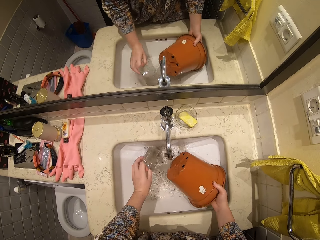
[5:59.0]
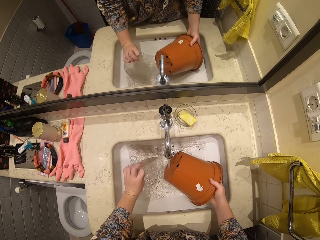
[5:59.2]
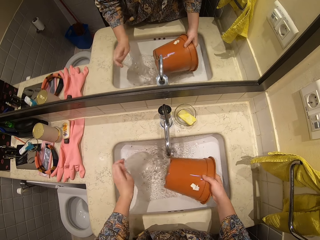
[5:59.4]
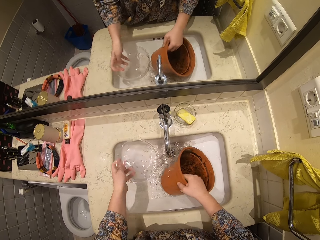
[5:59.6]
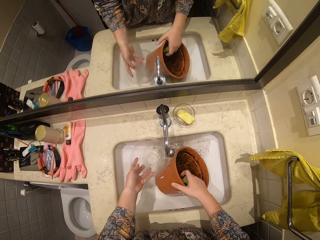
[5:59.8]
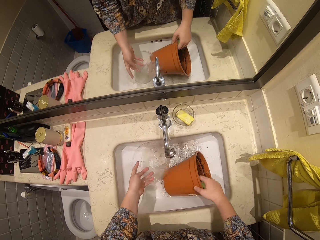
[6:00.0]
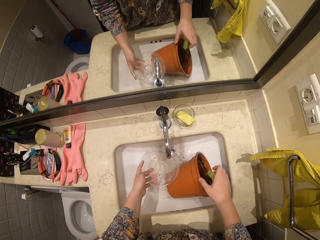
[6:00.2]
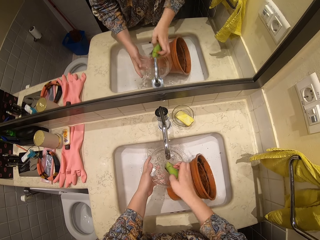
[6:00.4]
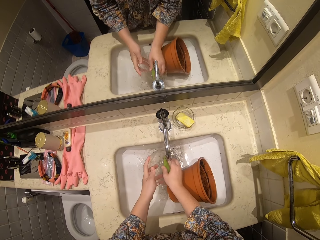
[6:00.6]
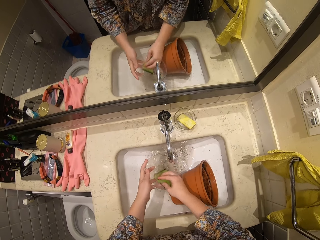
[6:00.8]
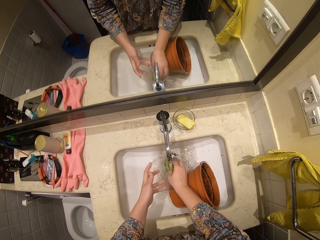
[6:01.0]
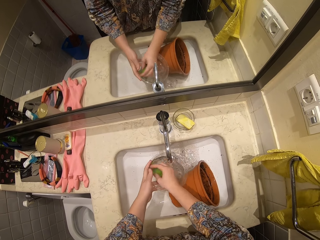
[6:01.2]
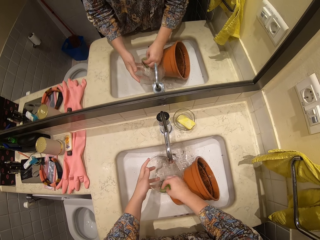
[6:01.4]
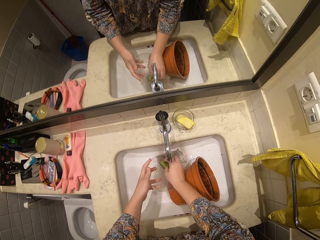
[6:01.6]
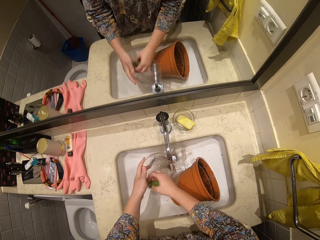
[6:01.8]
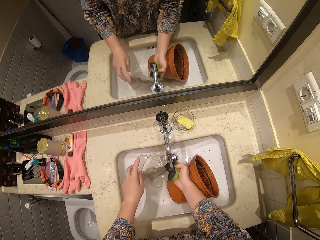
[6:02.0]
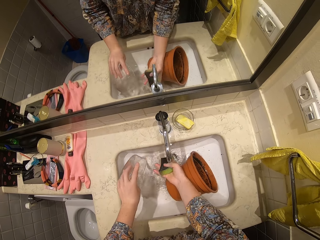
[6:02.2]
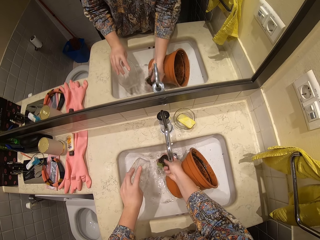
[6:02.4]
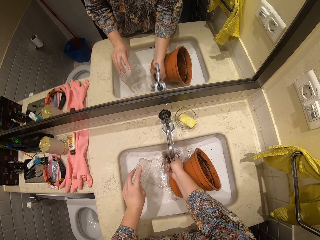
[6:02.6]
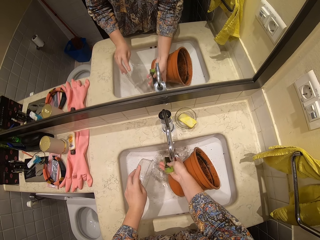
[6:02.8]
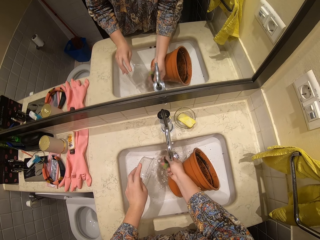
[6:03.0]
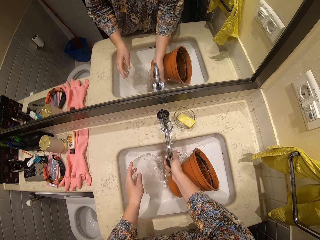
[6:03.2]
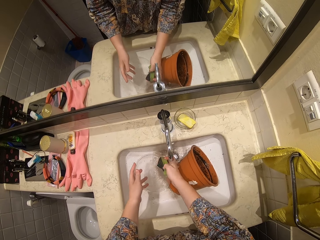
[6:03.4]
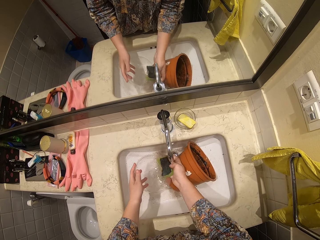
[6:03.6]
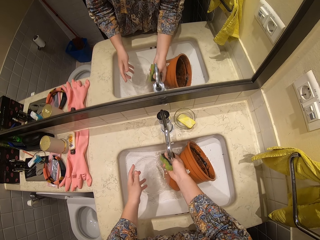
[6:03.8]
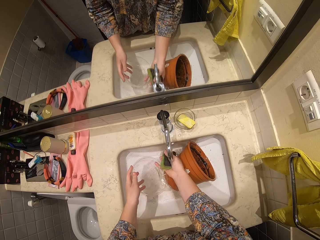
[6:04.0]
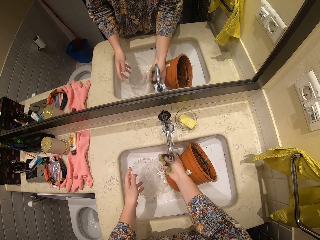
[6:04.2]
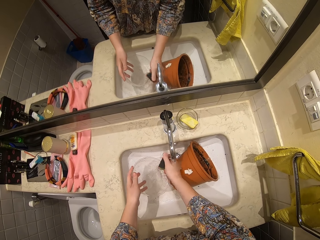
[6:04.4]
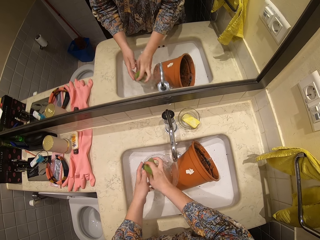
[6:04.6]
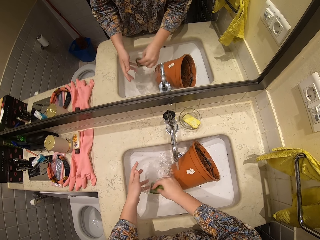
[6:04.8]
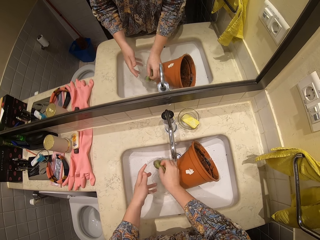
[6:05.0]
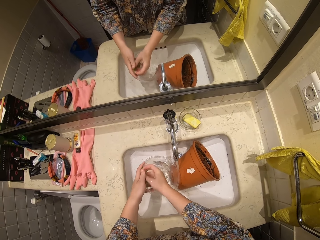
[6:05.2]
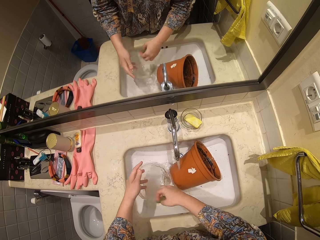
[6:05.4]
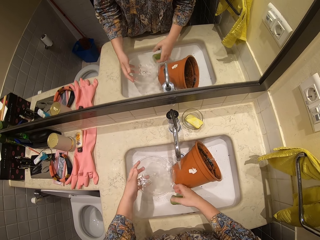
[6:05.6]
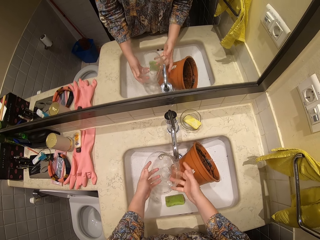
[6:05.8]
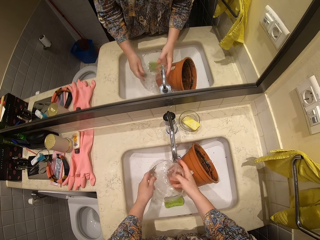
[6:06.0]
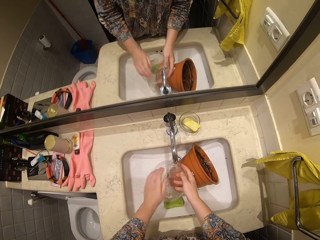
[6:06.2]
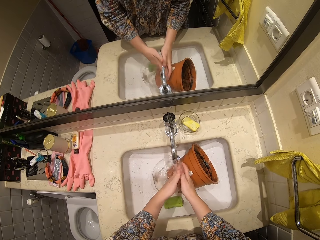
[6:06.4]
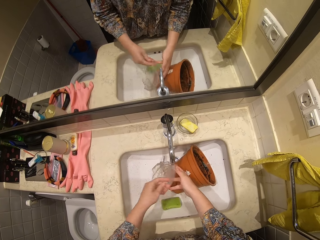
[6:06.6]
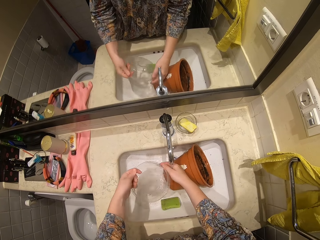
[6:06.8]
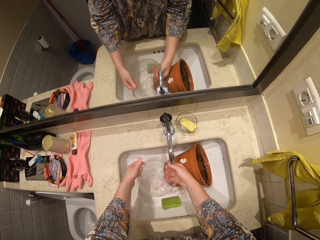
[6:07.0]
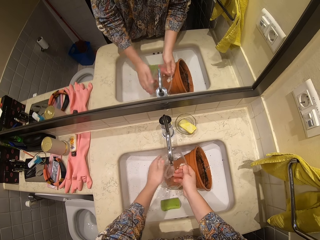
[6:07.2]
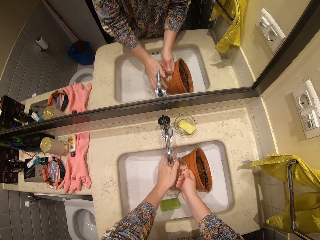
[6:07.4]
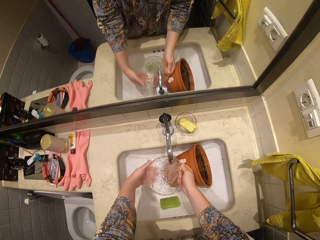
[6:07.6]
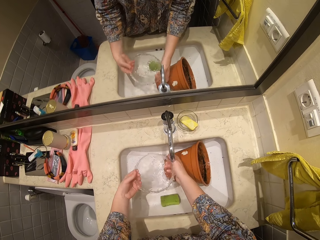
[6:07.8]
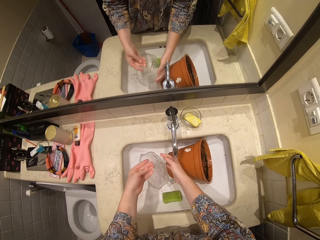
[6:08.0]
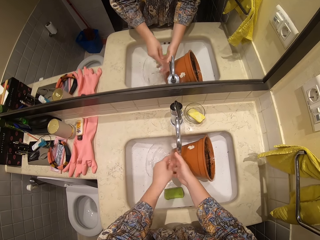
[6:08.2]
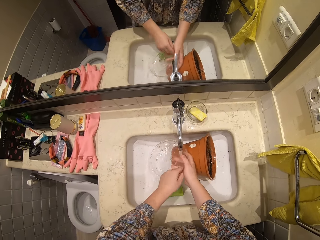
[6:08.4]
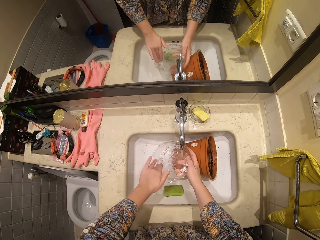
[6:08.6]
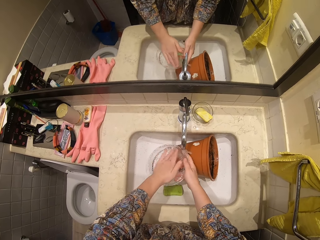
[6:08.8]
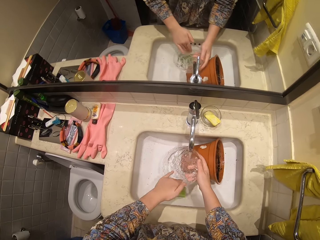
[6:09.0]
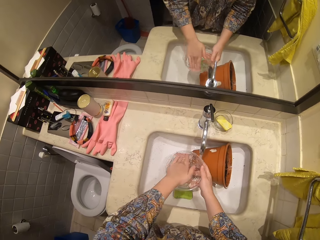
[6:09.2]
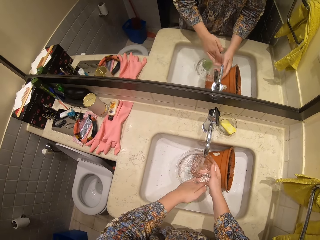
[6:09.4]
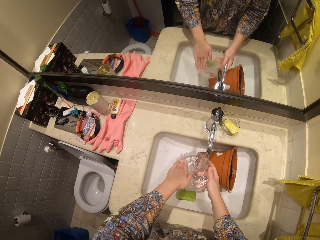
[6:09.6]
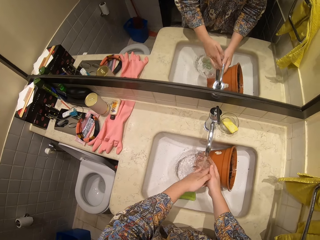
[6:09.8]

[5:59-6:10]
The camera wearer washes a bowl.

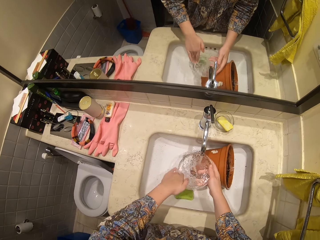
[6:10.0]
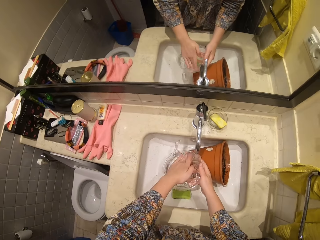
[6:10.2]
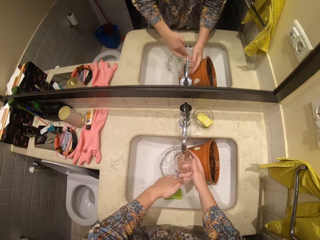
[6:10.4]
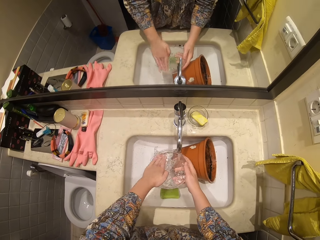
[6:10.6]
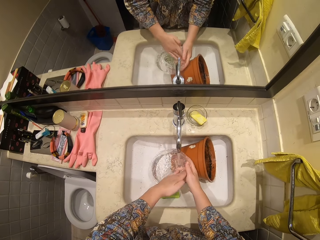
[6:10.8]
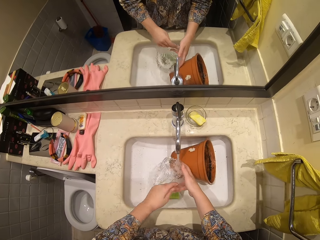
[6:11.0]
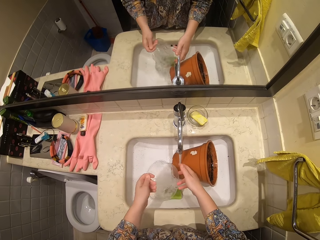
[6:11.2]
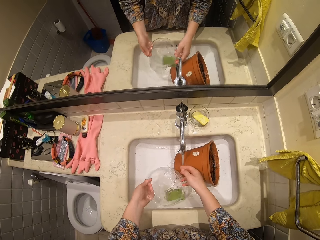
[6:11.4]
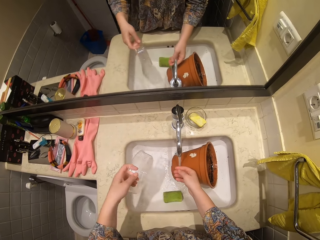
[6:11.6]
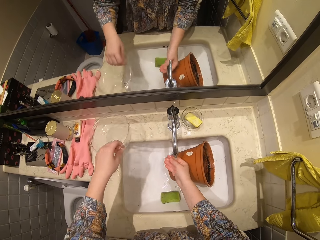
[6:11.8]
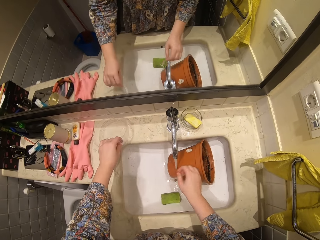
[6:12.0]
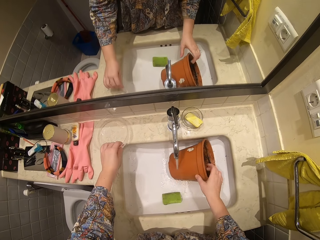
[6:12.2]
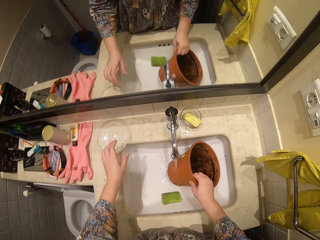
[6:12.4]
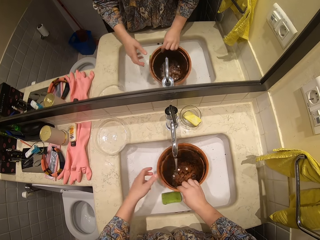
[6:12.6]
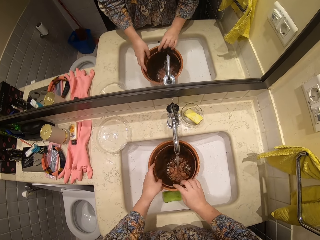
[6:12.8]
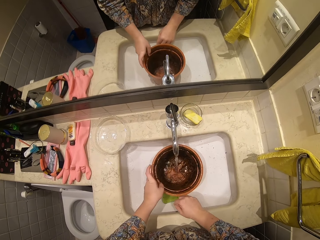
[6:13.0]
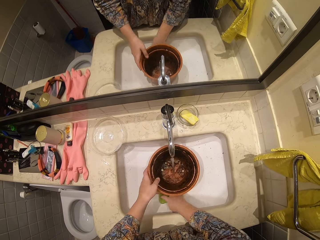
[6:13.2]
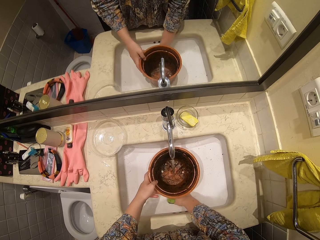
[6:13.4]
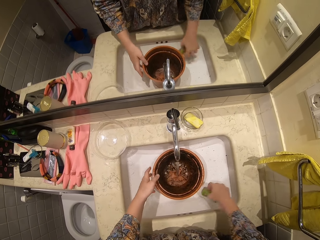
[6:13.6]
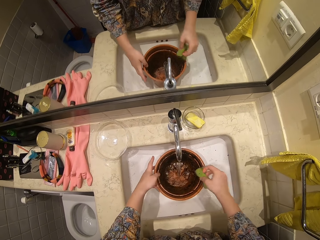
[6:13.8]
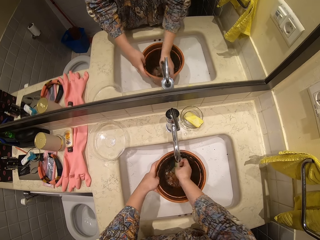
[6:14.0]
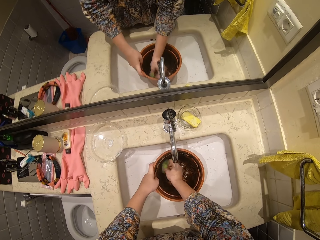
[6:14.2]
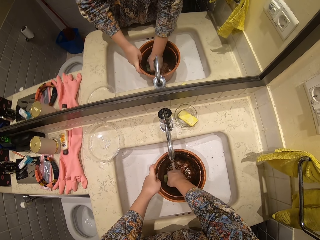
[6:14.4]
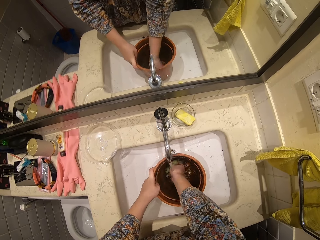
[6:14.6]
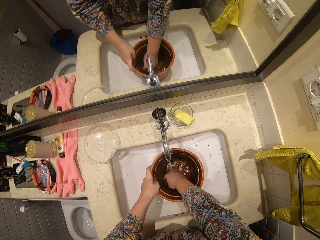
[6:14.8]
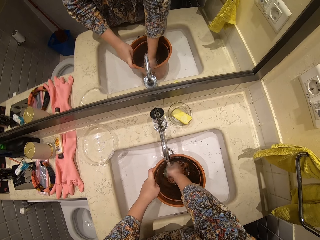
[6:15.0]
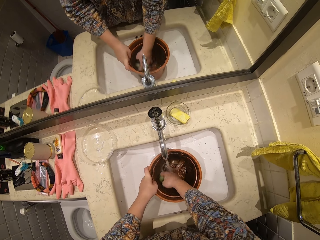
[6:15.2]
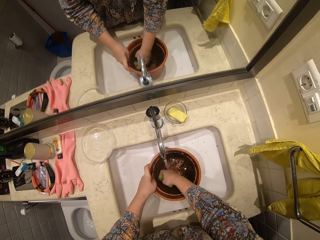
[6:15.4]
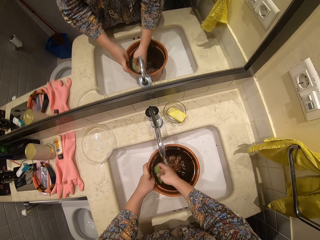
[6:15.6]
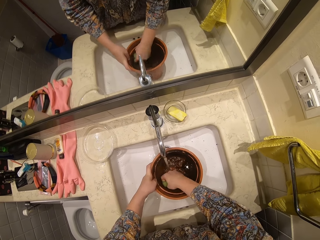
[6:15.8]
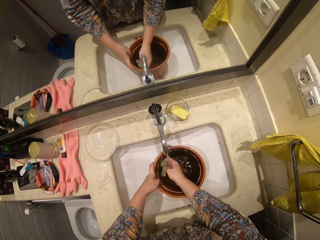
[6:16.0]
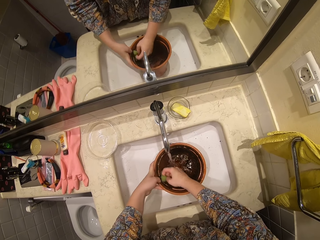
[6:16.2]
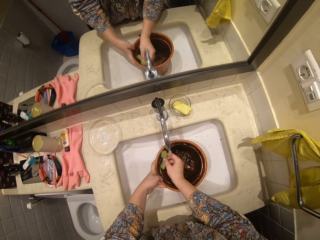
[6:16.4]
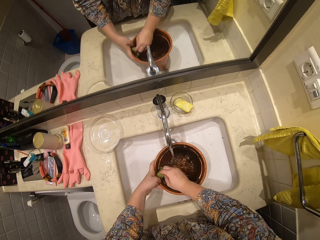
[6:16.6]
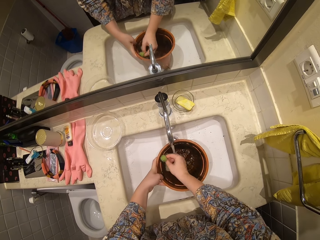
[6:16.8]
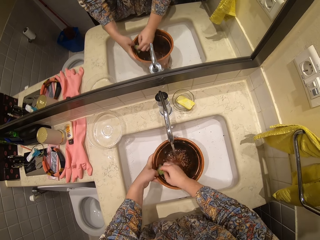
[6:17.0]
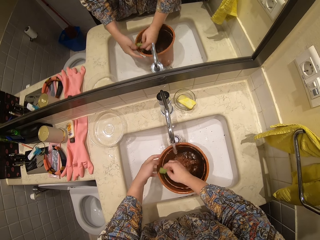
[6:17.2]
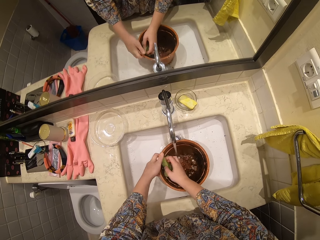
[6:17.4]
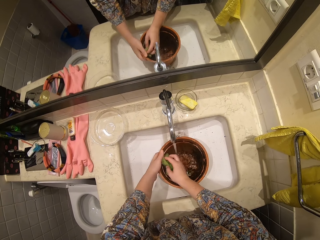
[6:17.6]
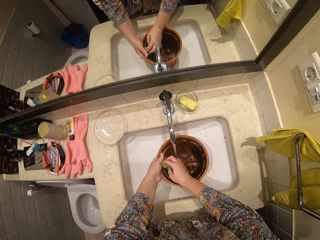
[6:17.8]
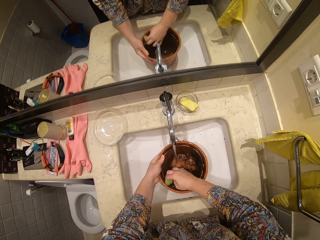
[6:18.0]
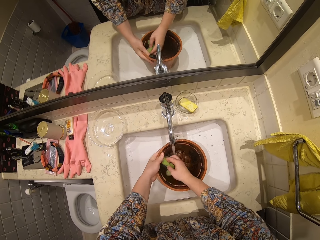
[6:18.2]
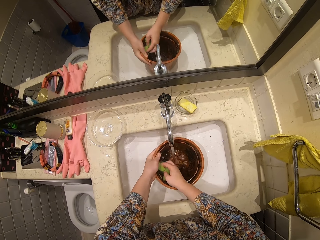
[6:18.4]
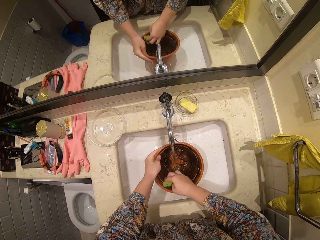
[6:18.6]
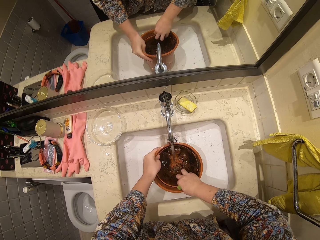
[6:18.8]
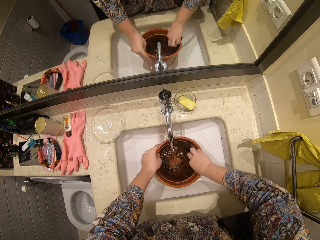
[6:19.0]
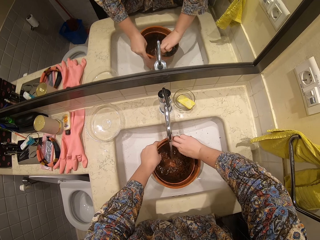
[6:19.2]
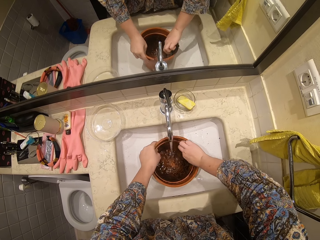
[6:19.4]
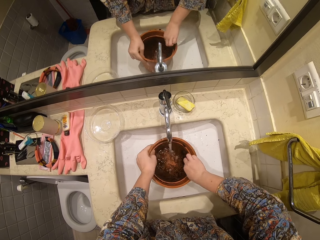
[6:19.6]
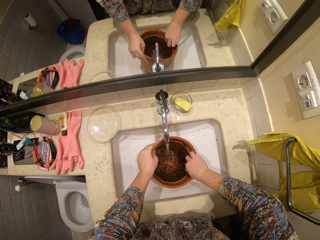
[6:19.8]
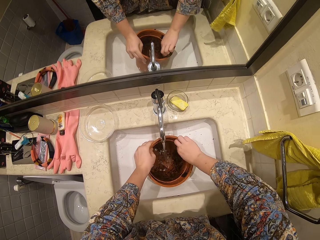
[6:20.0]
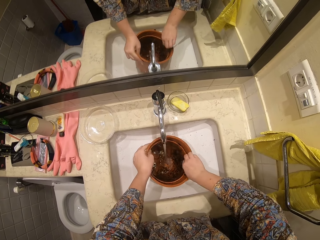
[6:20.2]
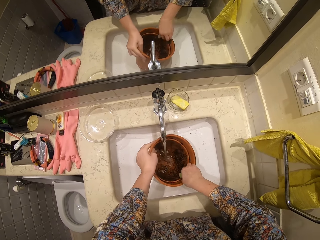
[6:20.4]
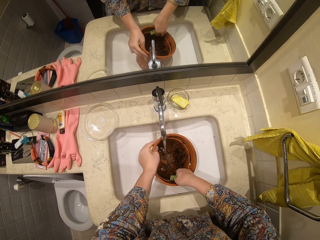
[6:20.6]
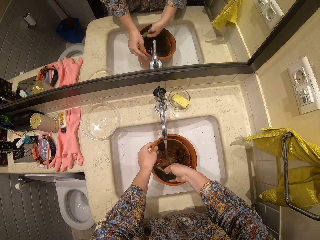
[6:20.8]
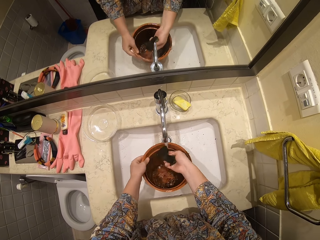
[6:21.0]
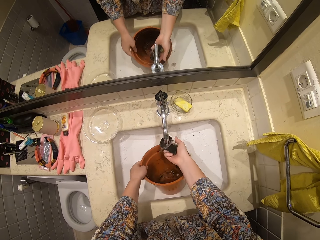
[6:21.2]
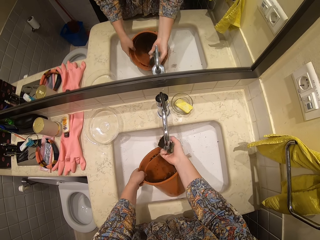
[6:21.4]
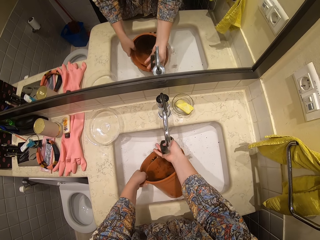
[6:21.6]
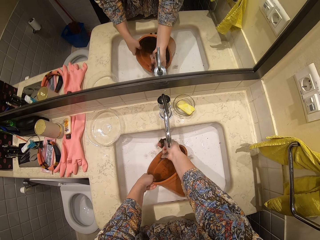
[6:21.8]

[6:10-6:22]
The camera wearer puts the bowl on the sink table. They wash a bucket.
